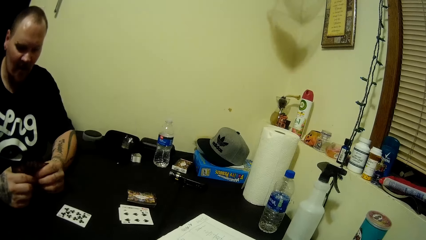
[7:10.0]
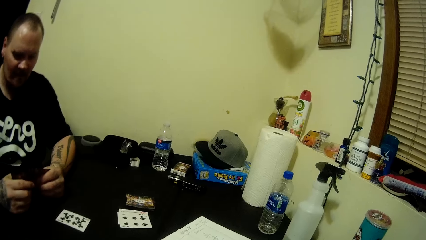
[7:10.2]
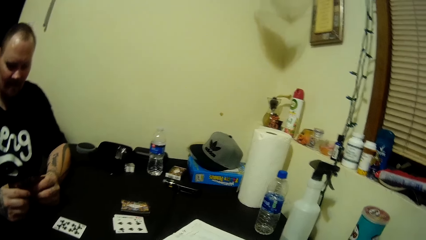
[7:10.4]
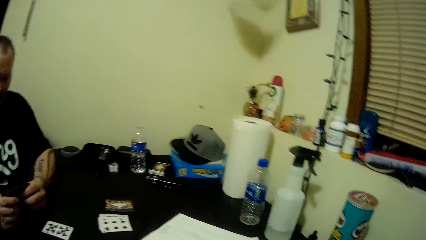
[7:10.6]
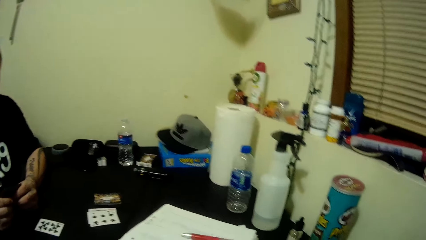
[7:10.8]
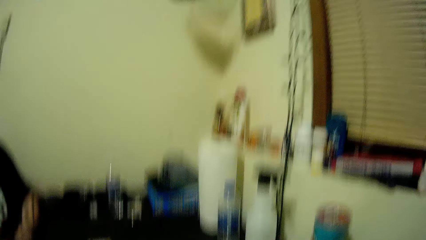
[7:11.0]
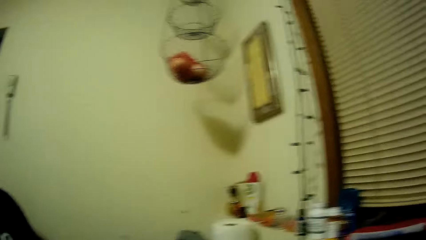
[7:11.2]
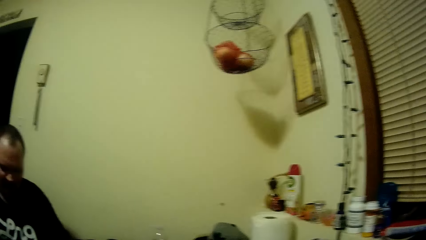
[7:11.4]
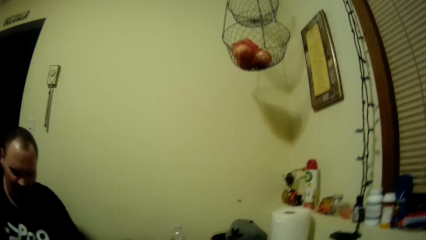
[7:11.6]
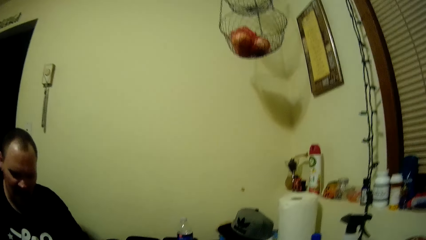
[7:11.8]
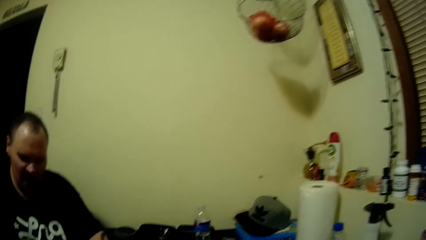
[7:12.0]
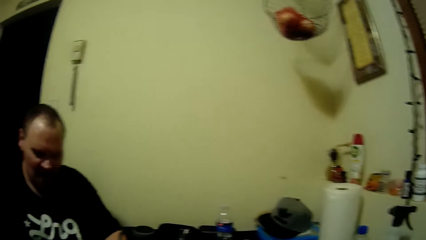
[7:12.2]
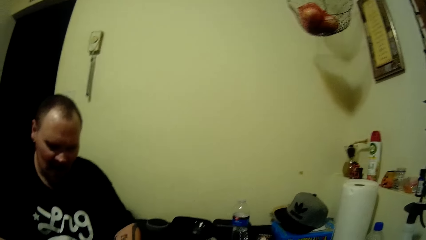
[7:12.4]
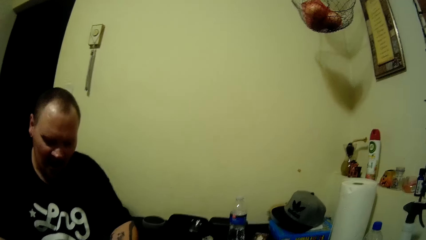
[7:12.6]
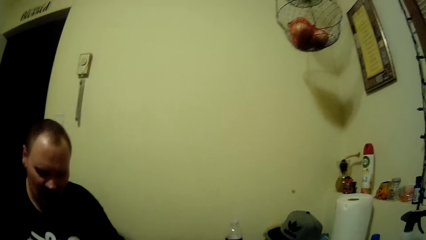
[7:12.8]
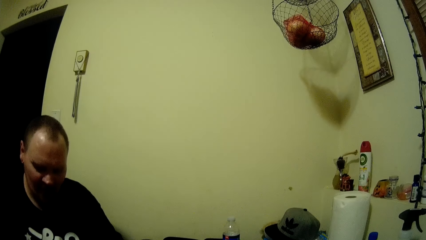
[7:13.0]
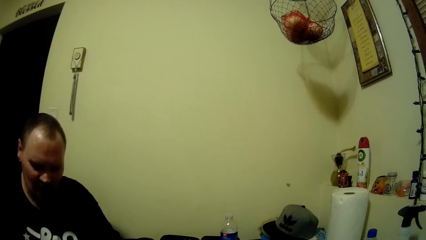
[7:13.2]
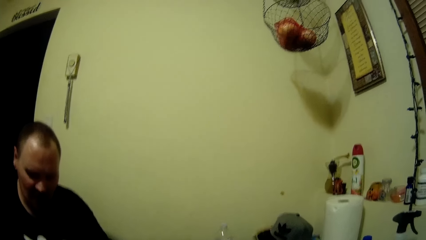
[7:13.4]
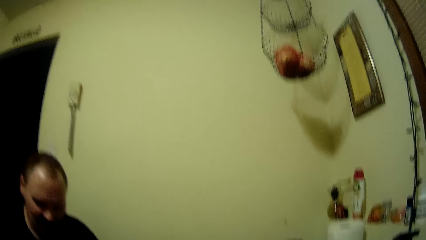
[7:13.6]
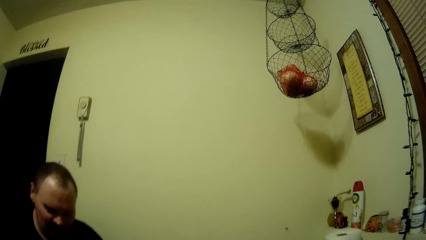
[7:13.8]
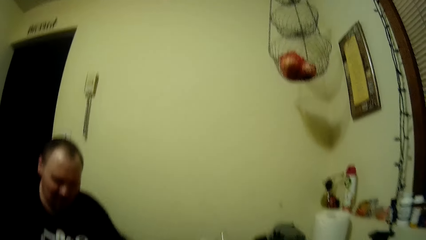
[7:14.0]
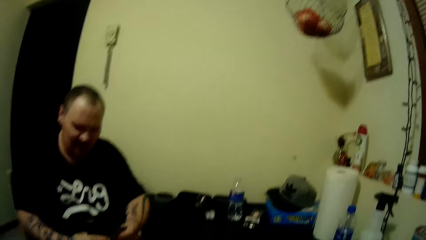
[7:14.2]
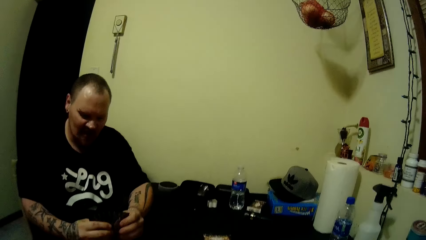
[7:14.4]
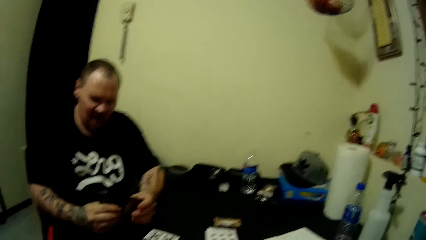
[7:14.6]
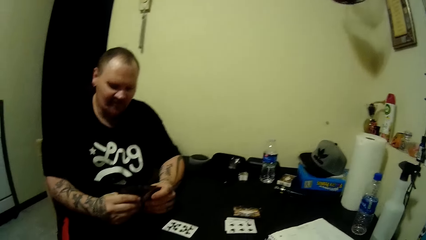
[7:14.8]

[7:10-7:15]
The camera wearer looks around.

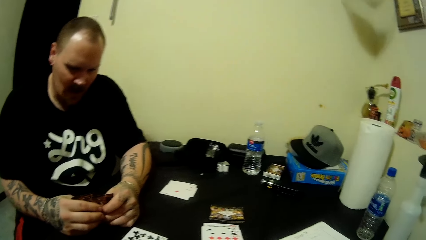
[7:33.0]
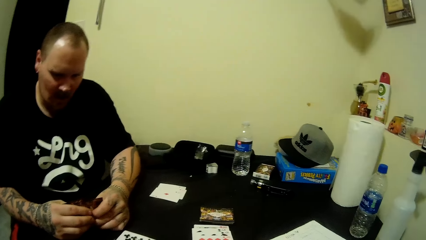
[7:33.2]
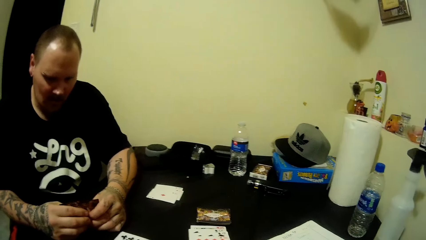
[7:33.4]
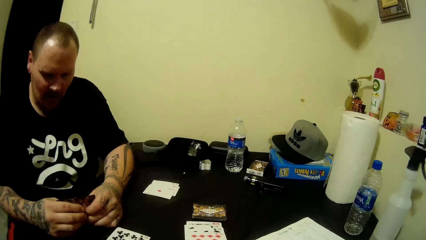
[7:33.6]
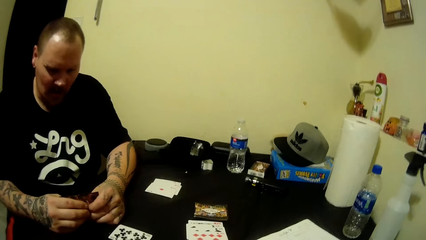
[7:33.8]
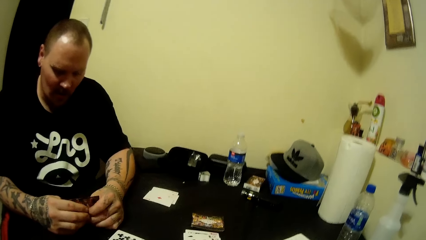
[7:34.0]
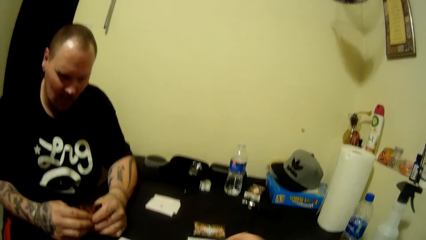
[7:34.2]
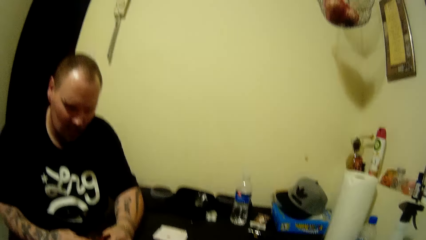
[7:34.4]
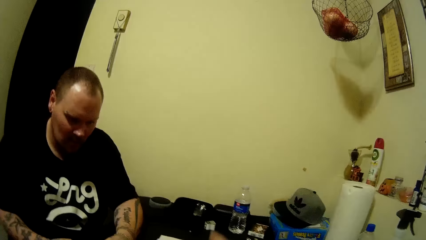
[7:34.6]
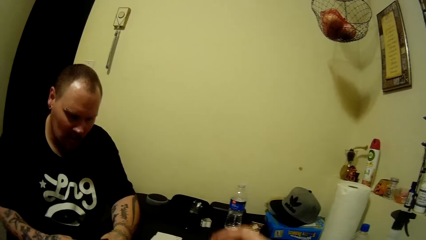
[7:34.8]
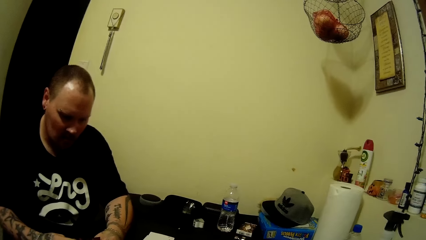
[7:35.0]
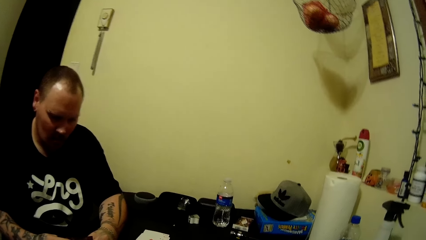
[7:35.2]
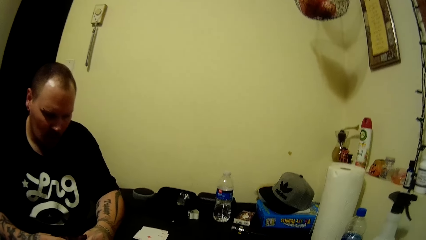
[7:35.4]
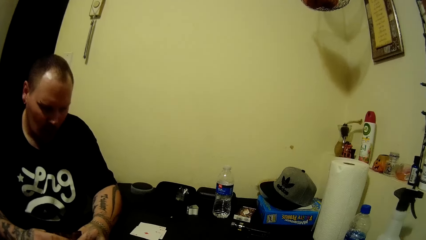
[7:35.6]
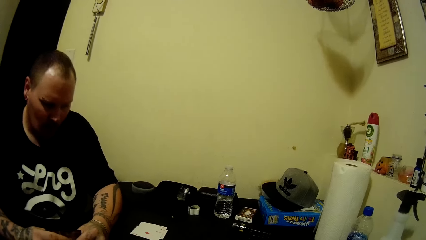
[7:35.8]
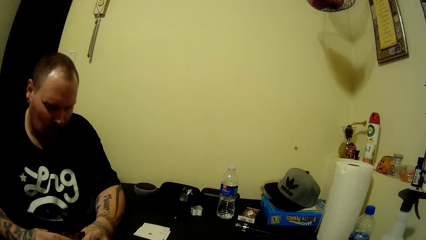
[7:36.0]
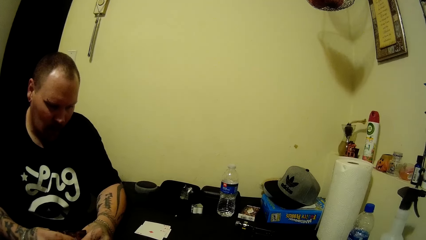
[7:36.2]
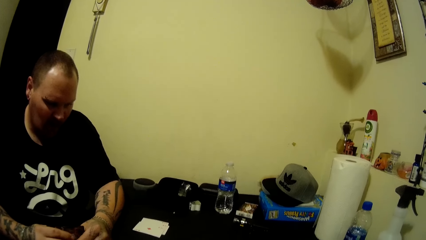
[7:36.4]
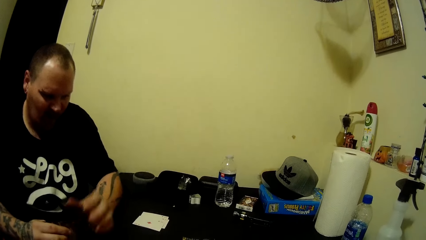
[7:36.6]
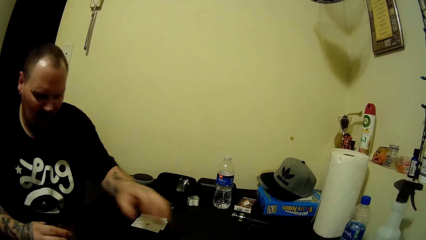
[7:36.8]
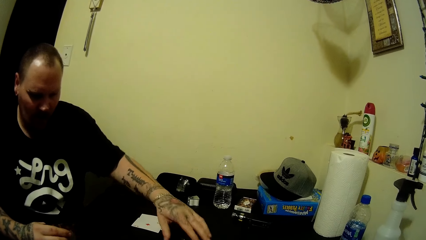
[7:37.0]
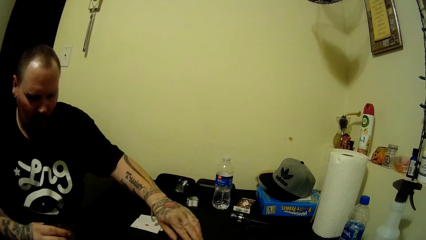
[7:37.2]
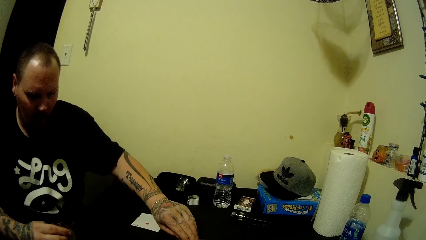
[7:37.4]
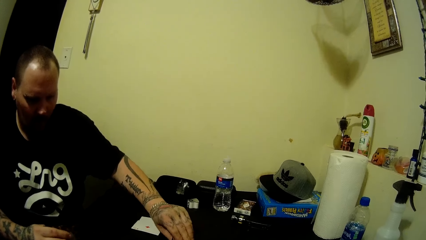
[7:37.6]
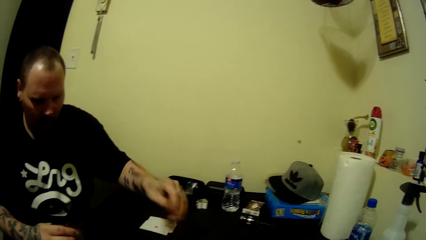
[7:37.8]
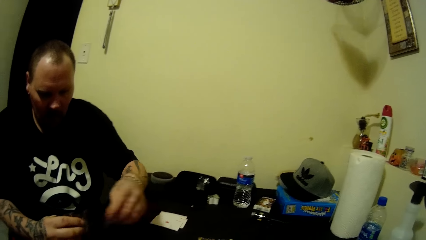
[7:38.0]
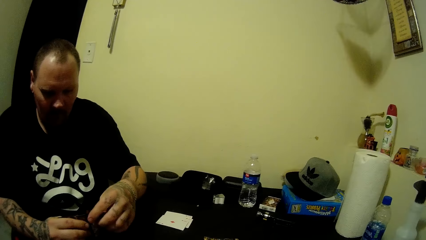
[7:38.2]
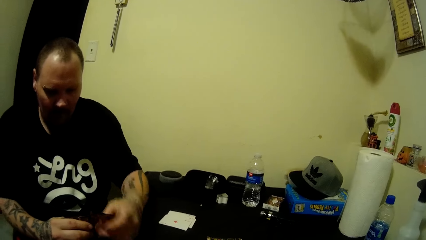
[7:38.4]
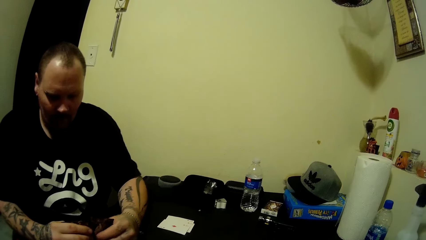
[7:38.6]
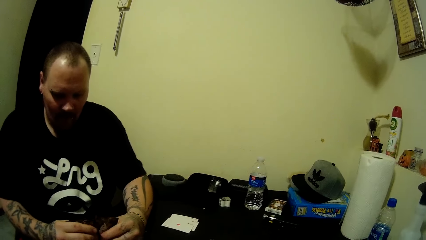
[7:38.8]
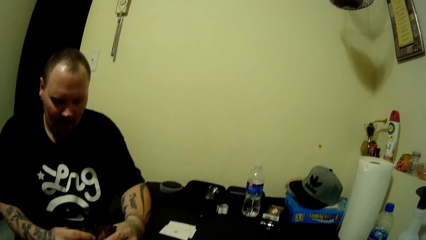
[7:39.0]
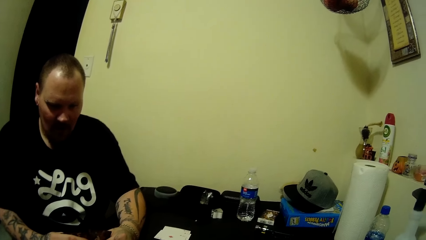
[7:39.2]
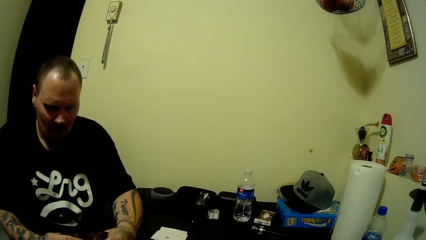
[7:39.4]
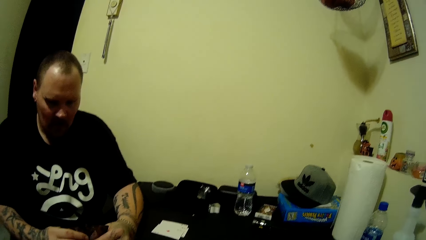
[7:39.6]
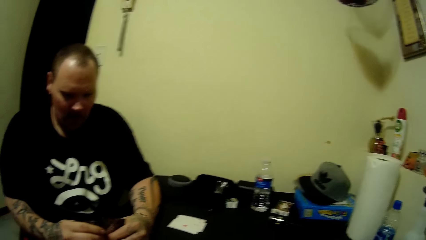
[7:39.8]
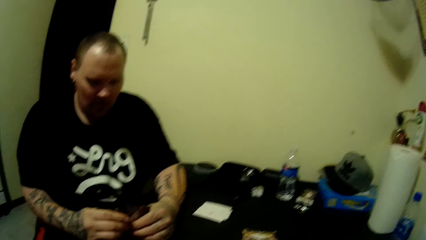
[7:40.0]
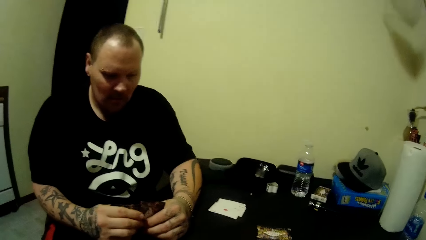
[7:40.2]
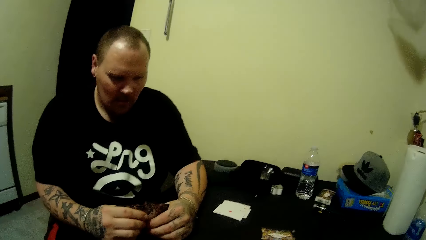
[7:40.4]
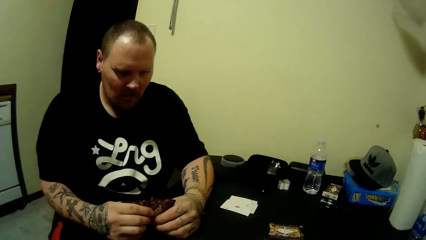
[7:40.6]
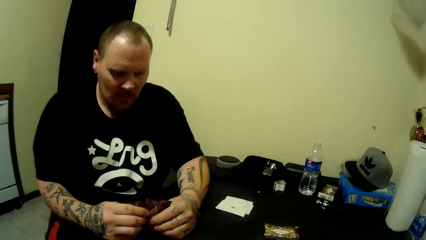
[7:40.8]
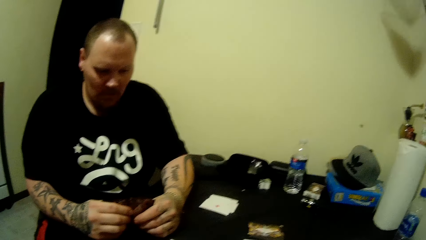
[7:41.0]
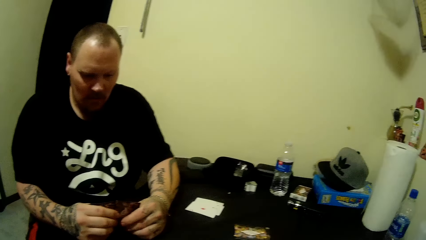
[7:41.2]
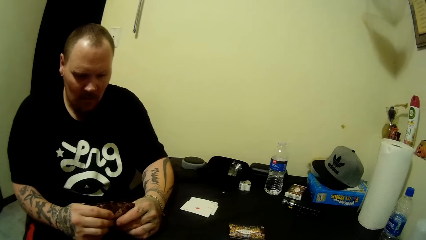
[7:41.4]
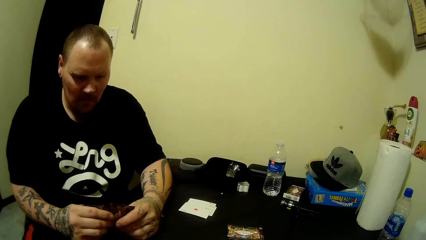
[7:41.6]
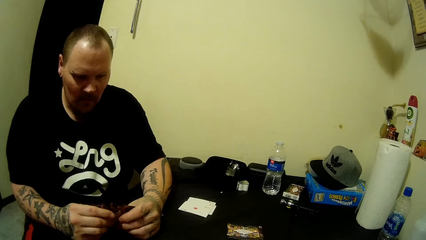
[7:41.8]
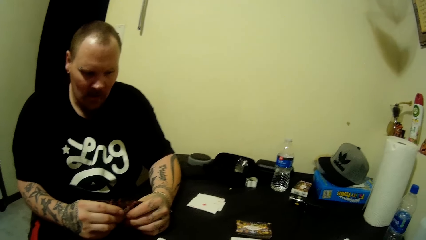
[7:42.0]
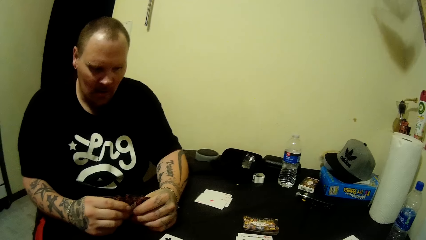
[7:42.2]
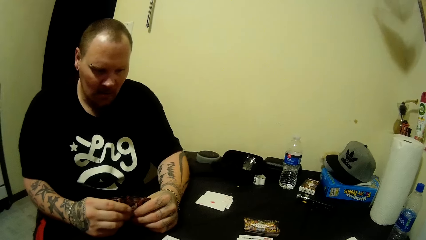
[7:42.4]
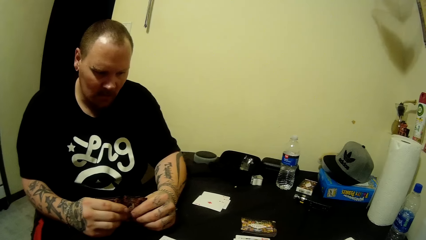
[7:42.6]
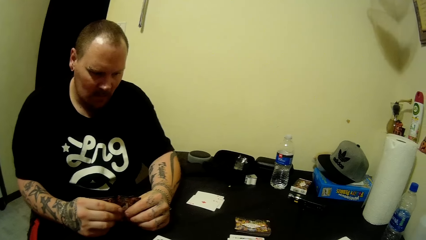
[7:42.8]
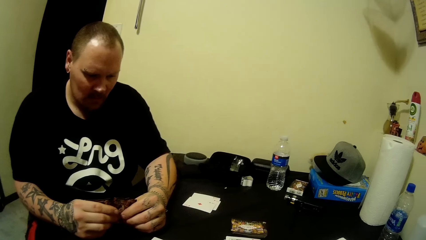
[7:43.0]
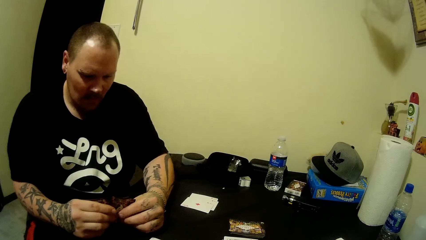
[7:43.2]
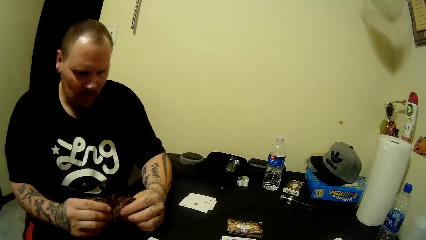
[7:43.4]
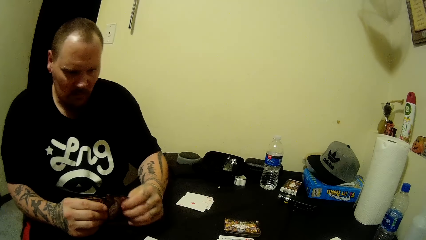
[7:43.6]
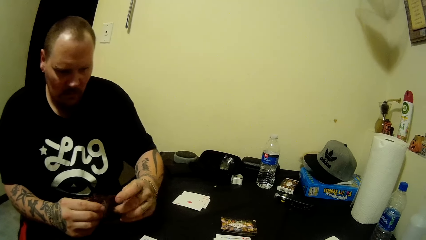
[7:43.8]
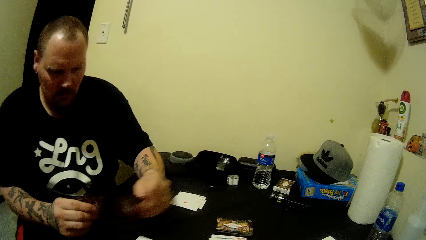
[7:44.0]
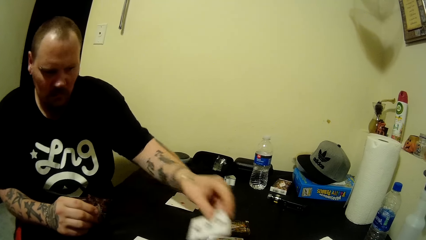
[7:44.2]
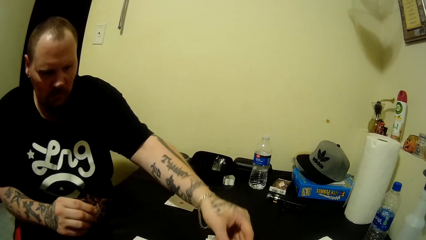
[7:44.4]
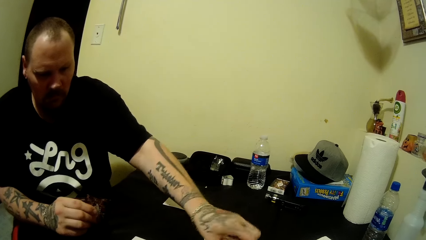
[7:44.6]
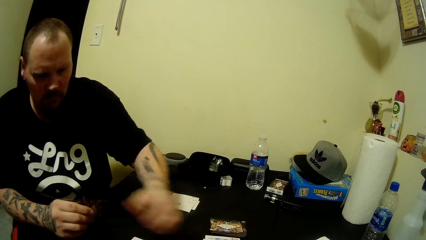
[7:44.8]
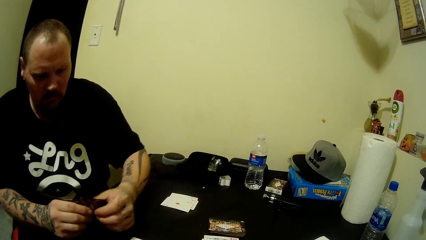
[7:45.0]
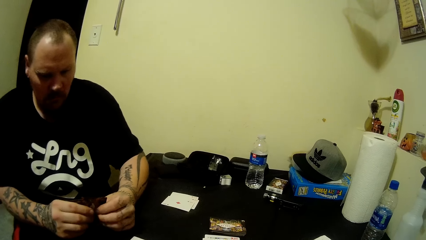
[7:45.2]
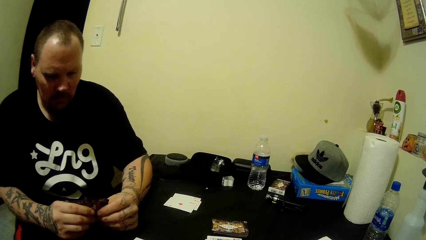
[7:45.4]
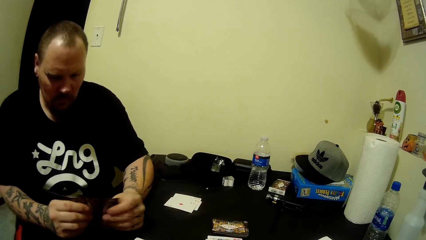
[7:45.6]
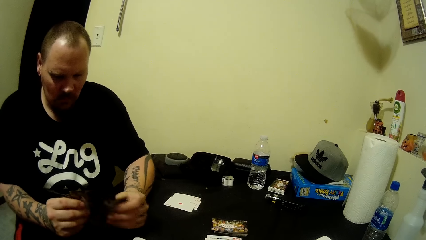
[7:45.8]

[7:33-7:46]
The camera wearer raises her hands. The man picks up a card from the table with his left hand. The man holds the cards with his two hands. The man holds the cards. The man places a card on the table with his left hand. The man shuffles the cards in his two hands.
